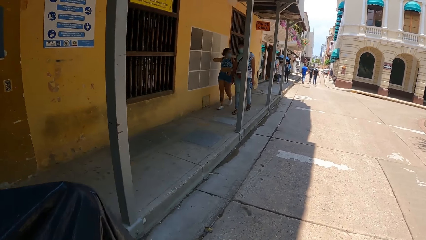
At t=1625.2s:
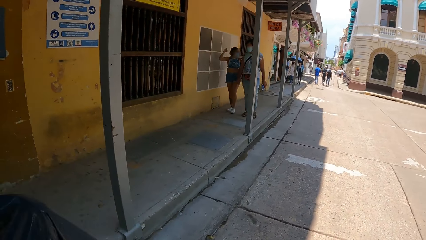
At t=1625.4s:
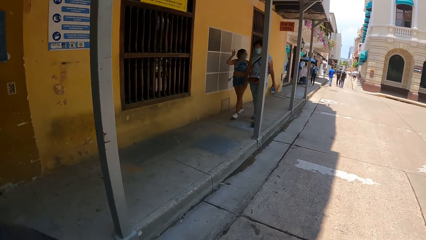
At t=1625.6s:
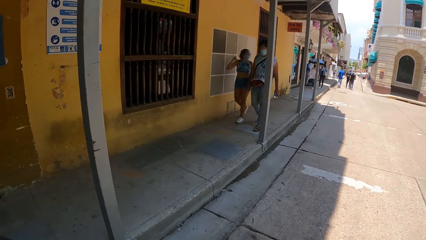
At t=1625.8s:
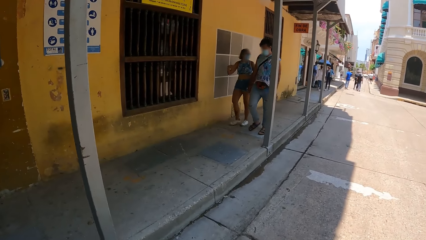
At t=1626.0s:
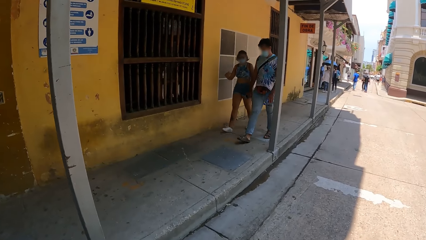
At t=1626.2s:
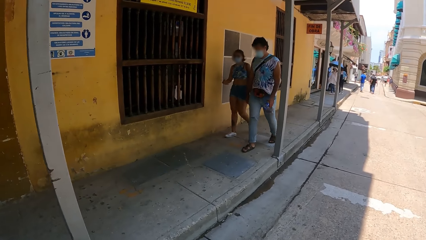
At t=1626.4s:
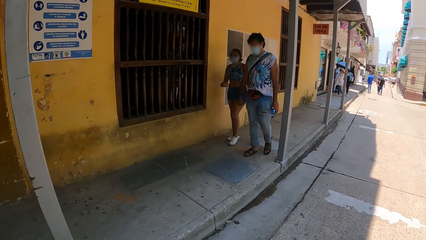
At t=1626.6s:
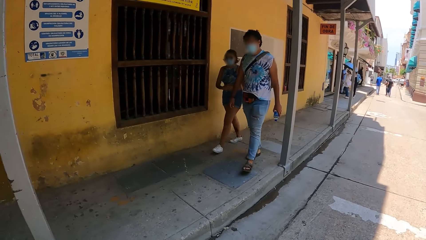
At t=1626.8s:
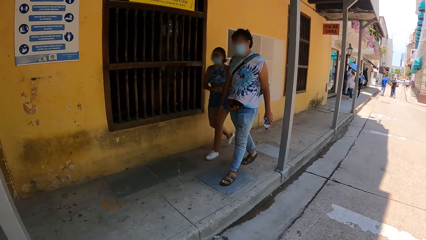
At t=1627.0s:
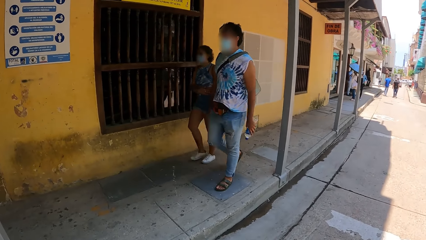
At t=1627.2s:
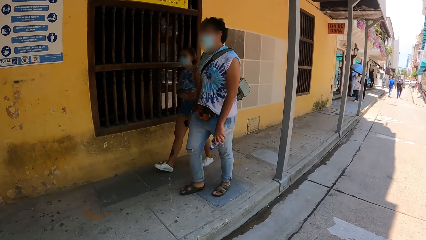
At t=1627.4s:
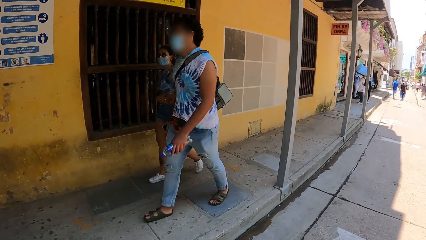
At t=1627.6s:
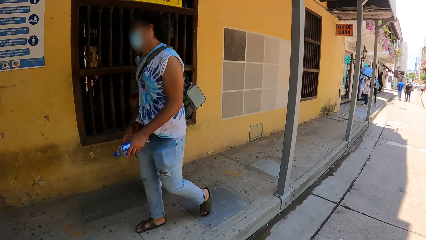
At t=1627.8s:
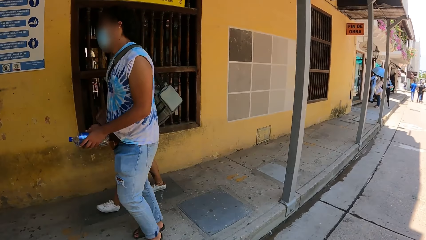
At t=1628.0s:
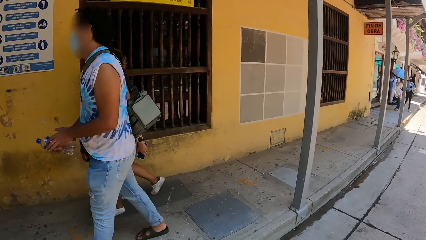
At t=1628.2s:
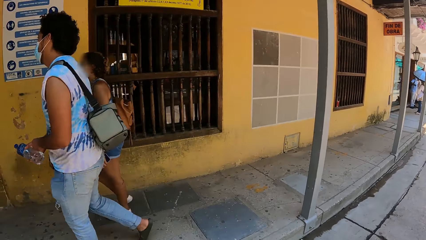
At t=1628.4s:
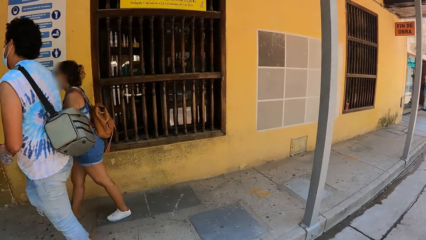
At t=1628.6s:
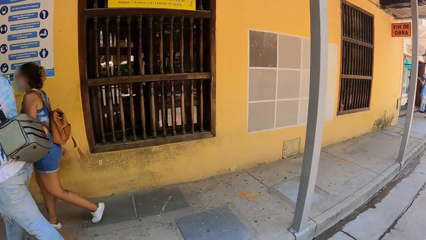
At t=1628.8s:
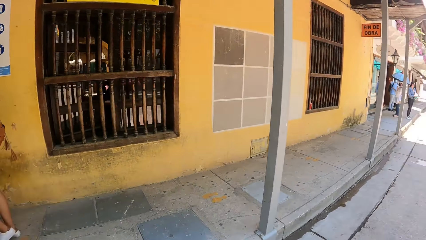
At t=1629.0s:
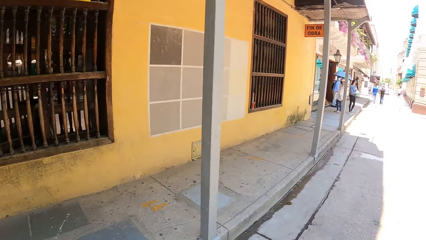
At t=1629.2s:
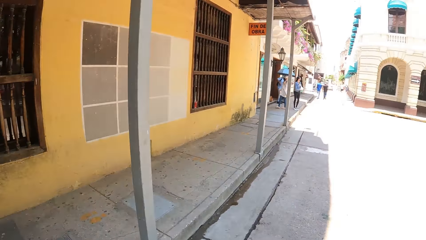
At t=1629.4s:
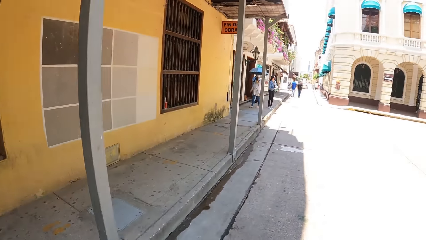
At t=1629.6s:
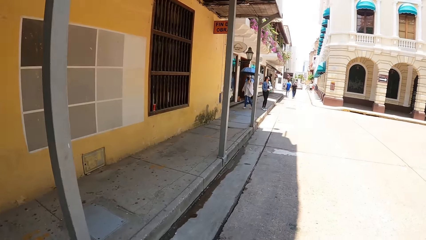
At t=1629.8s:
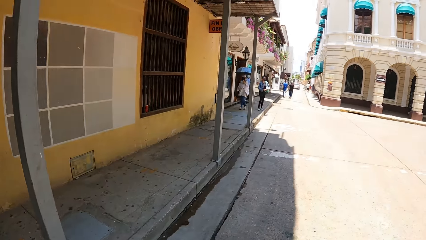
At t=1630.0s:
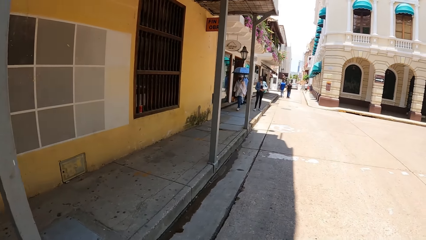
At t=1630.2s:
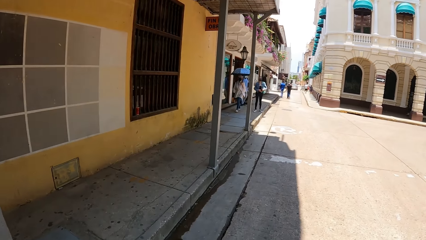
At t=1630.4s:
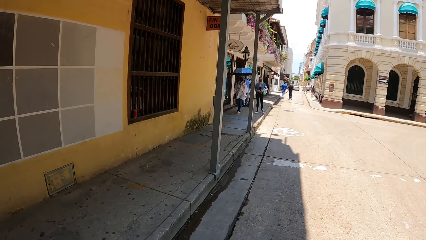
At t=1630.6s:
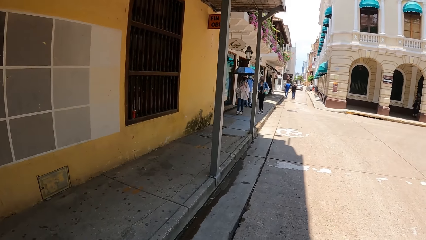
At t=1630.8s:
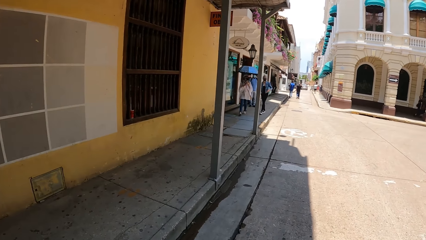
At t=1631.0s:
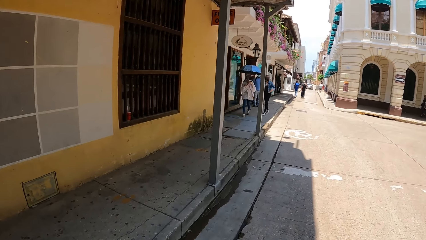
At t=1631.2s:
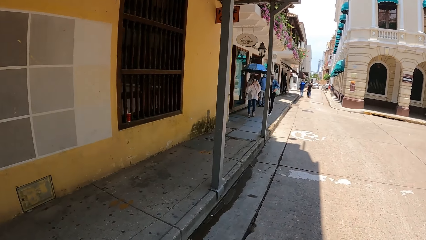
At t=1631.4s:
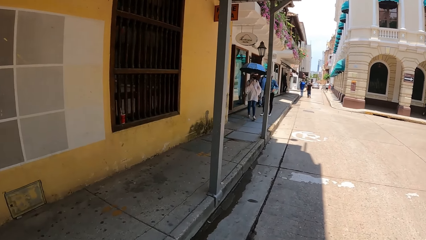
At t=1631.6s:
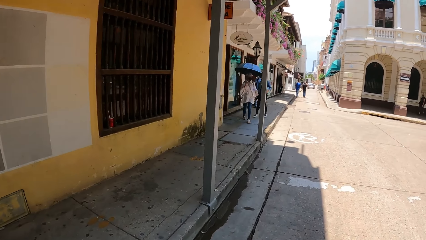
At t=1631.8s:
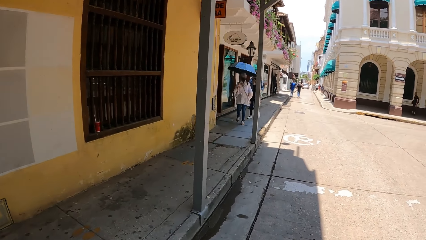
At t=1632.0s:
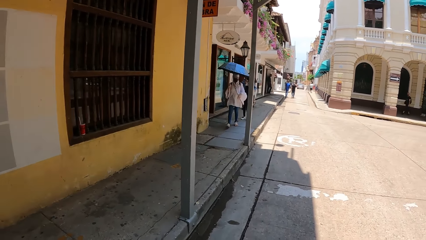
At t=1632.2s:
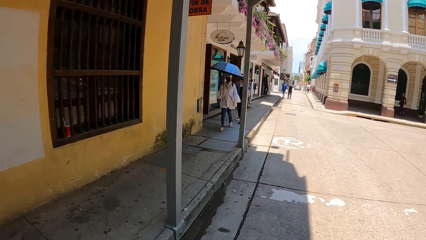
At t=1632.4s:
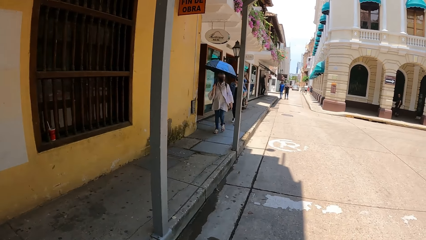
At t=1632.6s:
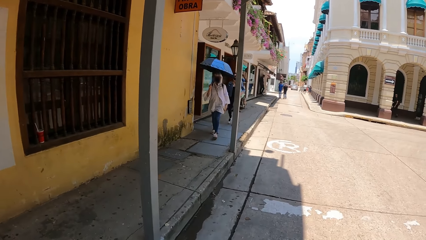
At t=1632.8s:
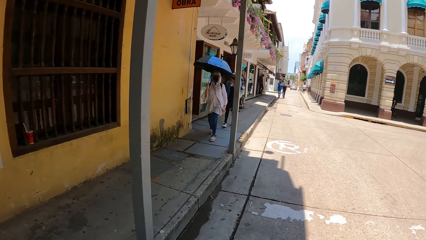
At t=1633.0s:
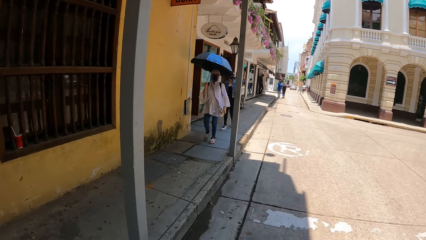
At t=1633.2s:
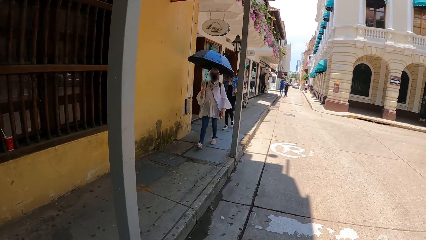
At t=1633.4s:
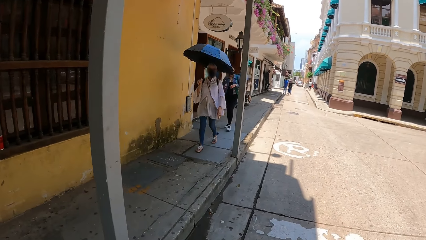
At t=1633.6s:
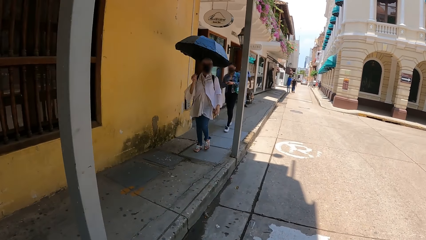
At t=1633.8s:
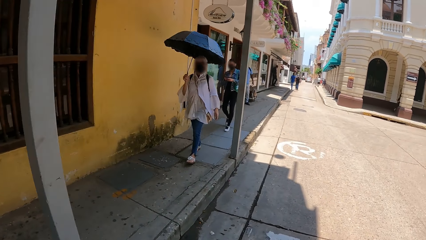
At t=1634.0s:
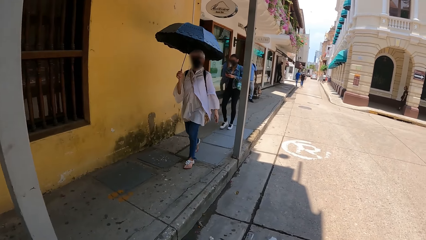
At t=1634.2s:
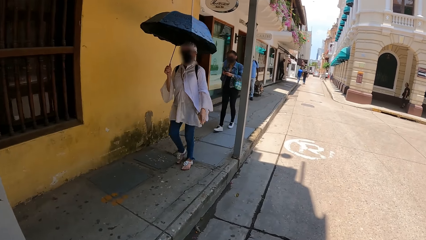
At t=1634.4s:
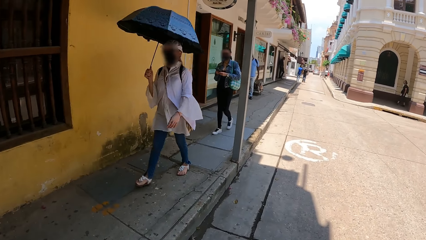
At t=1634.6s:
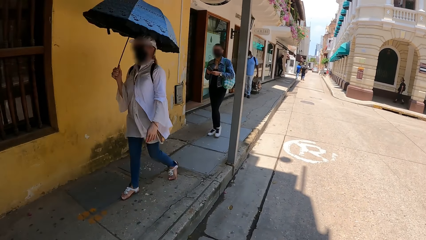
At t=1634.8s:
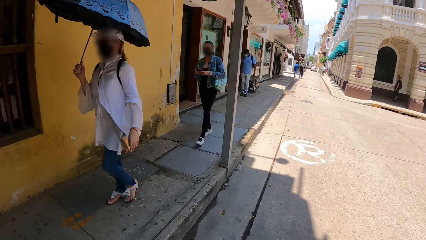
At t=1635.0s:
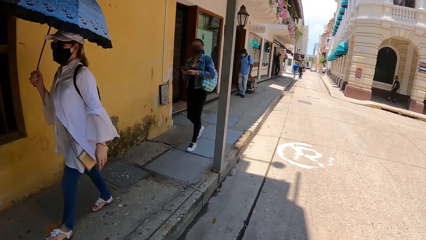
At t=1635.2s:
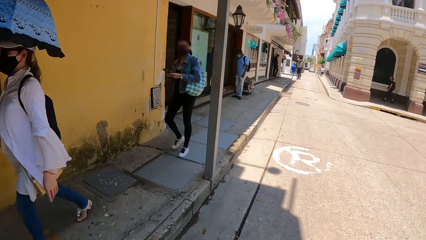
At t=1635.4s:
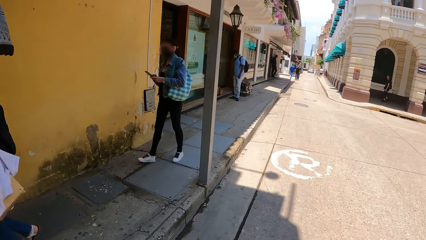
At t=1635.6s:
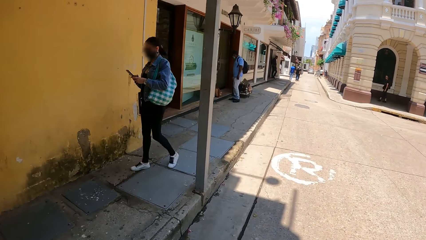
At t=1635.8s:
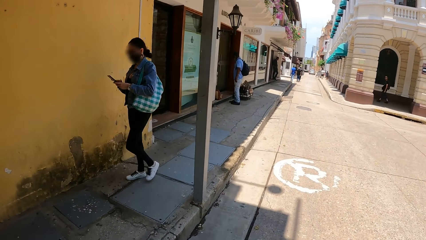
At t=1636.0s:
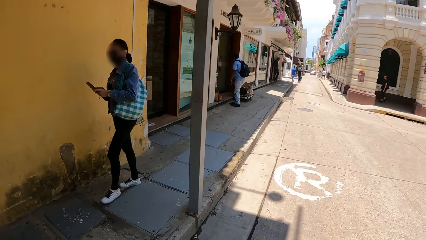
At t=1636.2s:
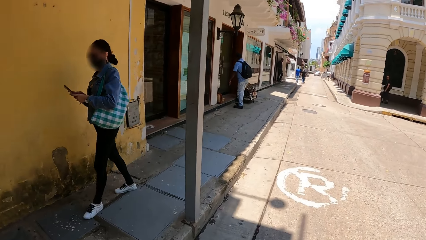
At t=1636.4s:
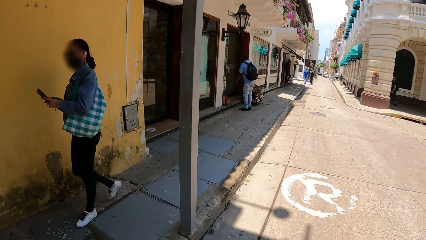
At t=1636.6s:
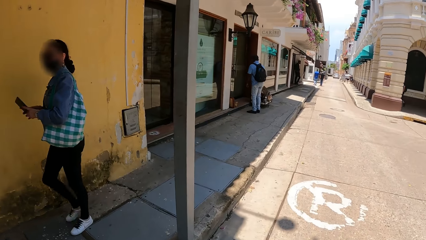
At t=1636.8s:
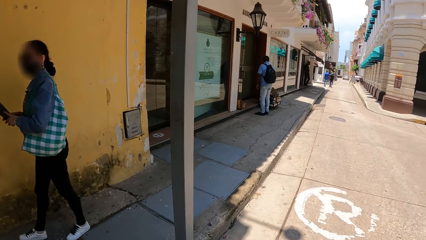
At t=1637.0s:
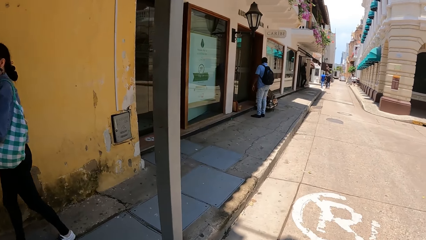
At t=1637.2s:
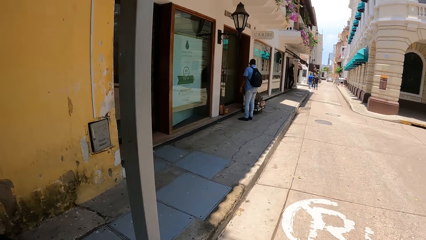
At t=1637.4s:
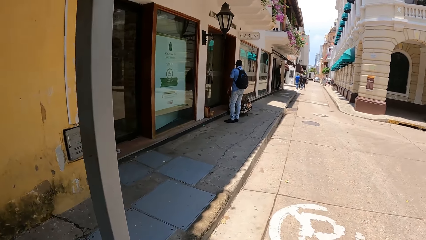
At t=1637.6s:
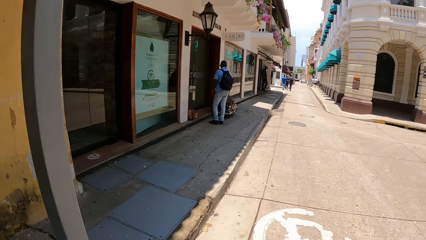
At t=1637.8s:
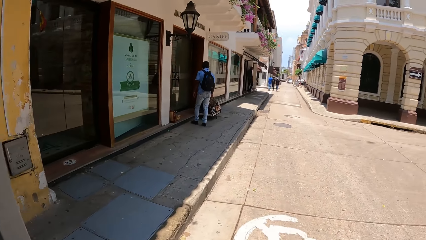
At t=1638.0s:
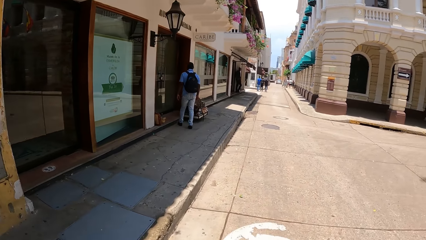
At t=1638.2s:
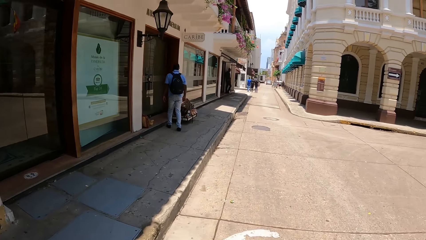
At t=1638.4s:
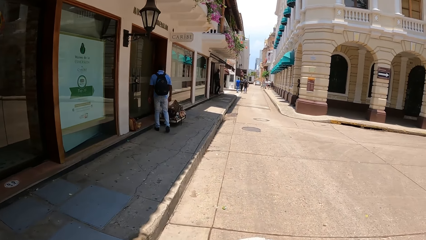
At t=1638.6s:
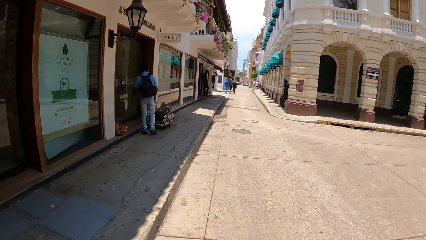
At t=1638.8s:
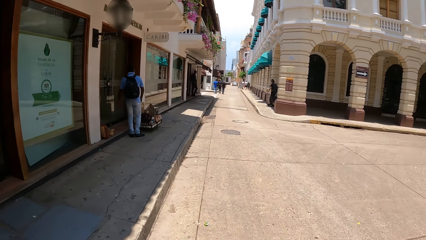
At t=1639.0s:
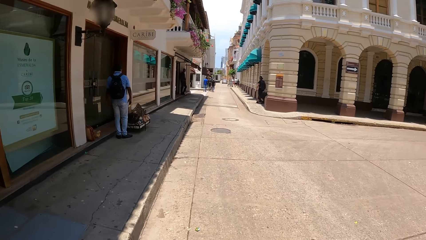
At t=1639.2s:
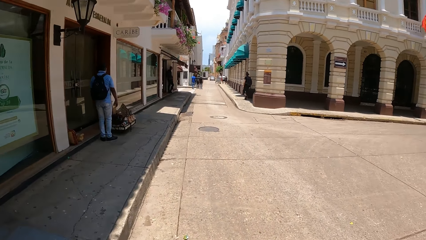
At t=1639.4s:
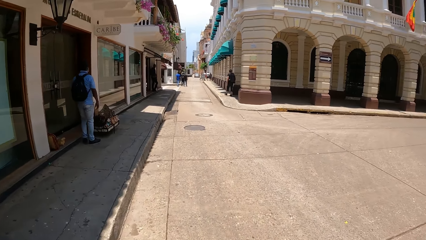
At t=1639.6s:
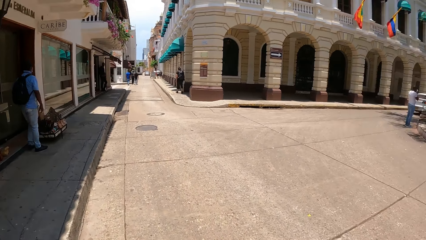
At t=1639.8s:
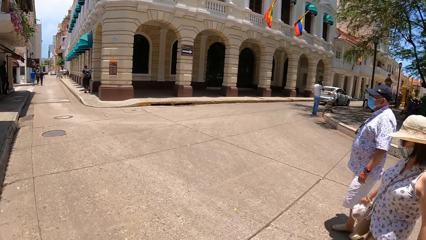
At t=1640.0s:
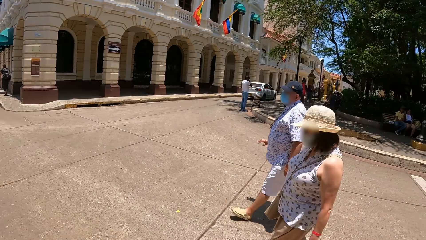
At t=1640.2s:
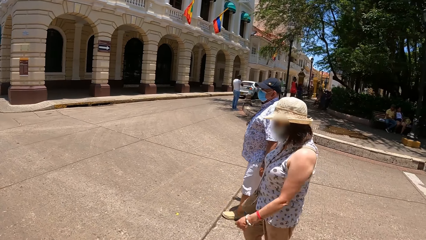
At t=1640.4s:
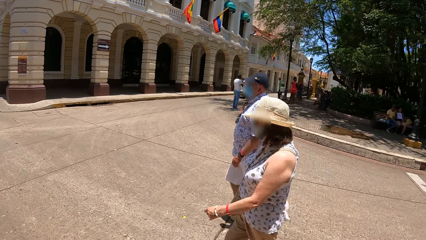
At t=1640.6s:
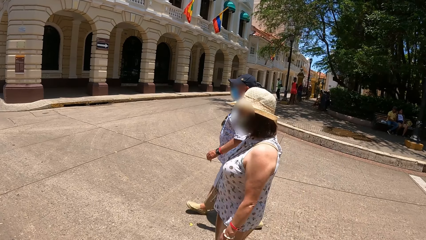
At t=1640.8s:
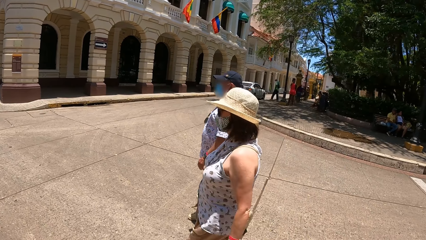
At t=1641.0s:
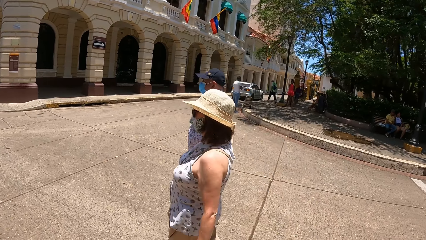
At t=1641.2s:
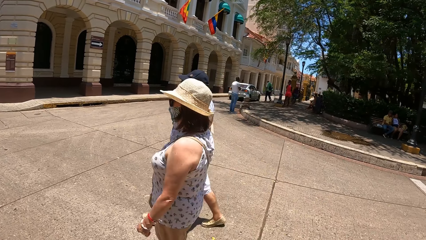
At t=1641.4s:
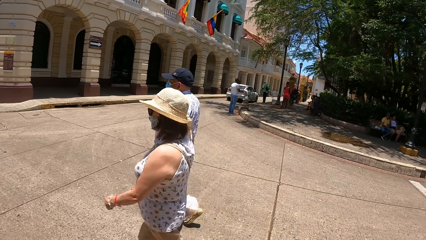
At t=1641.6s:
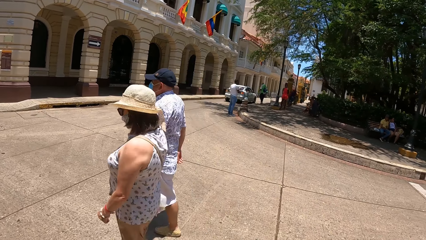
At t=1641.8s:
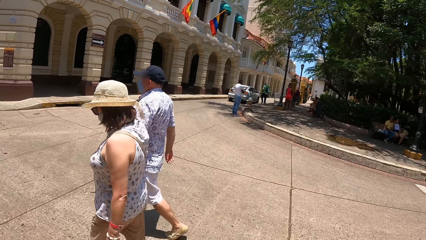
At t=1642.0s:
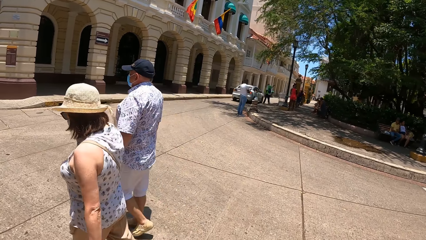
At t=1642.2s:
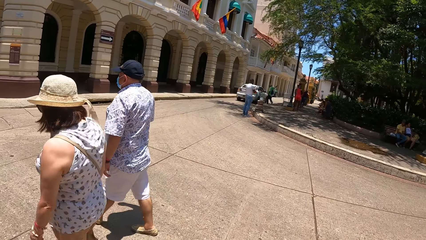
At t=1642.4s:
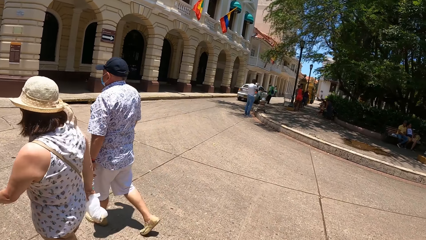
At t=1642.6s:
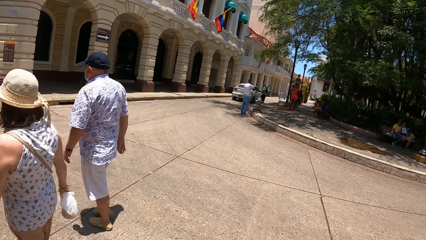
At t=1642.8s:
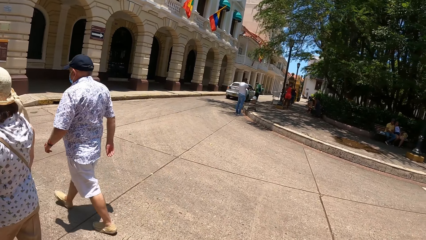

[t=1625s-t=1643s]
The camera wearer walks on the pavement. They look right.
